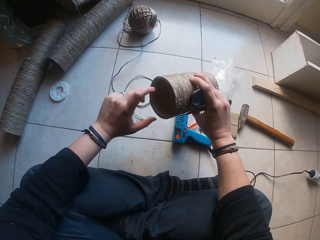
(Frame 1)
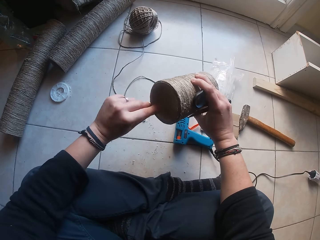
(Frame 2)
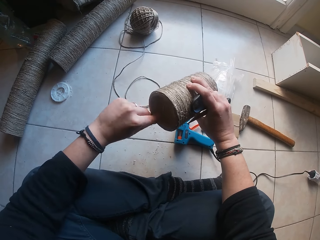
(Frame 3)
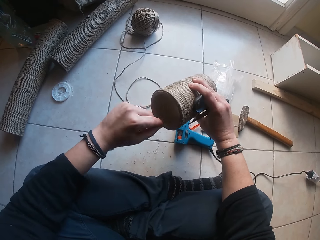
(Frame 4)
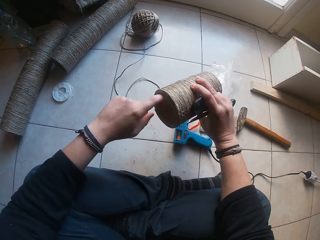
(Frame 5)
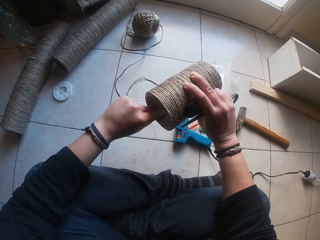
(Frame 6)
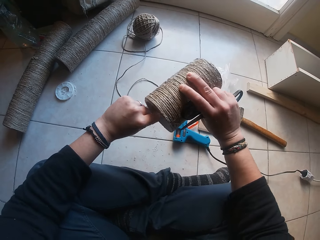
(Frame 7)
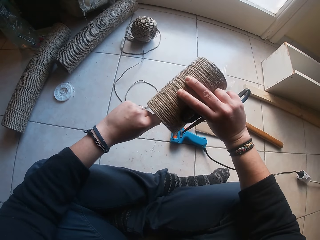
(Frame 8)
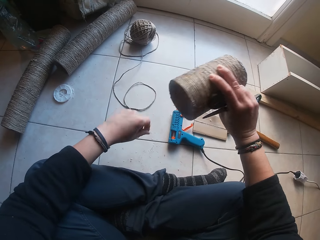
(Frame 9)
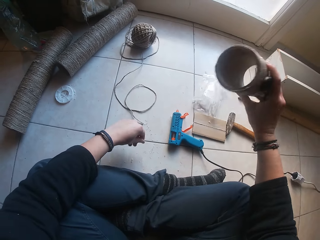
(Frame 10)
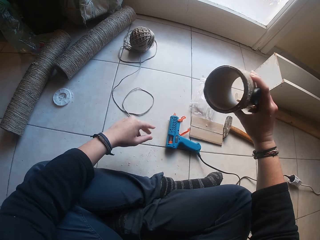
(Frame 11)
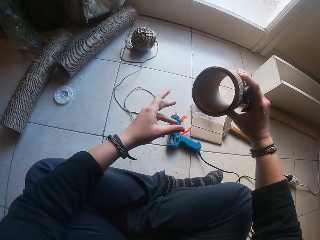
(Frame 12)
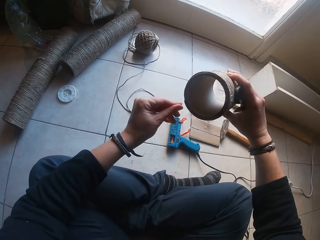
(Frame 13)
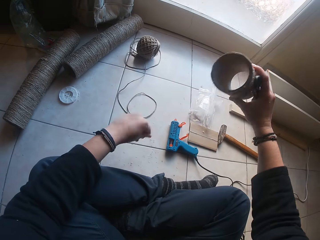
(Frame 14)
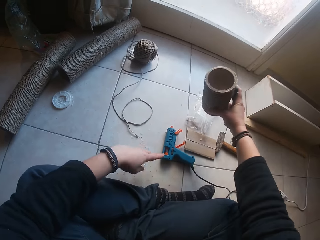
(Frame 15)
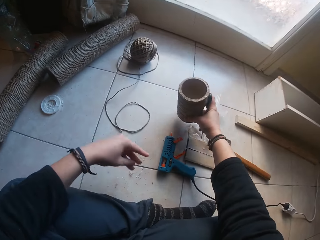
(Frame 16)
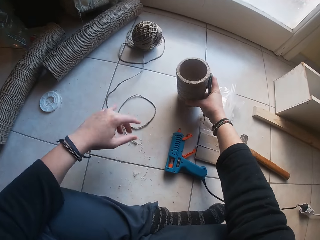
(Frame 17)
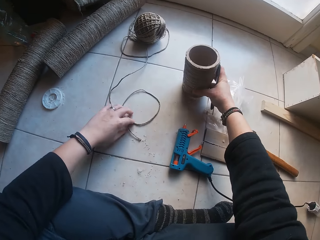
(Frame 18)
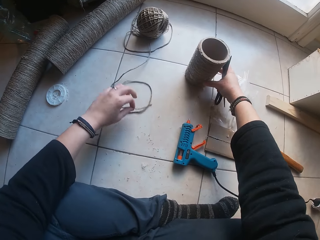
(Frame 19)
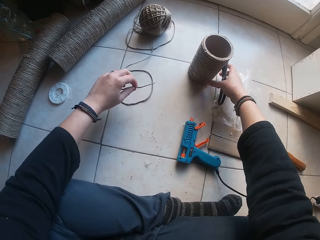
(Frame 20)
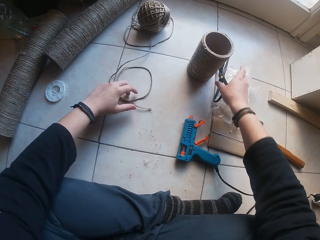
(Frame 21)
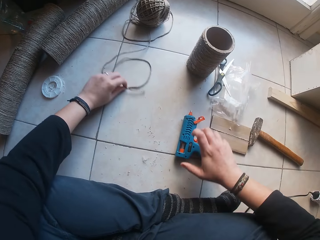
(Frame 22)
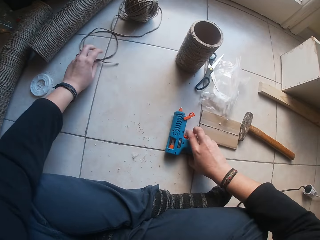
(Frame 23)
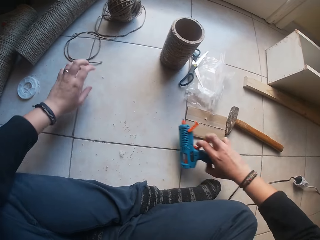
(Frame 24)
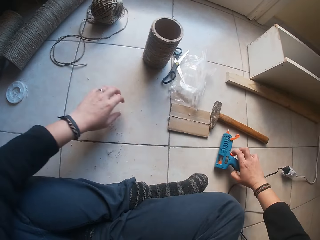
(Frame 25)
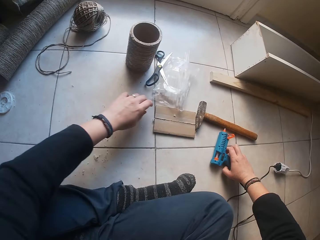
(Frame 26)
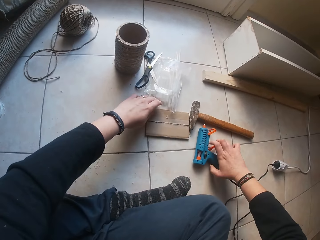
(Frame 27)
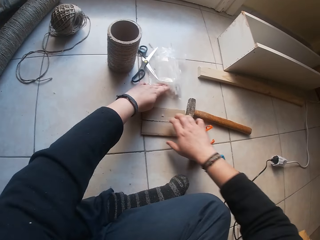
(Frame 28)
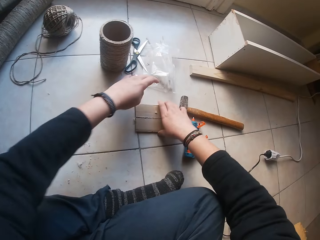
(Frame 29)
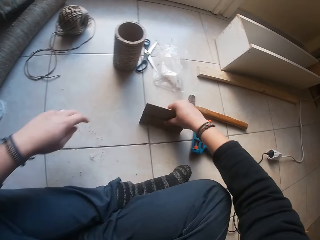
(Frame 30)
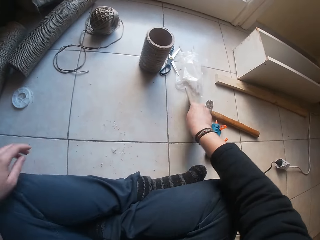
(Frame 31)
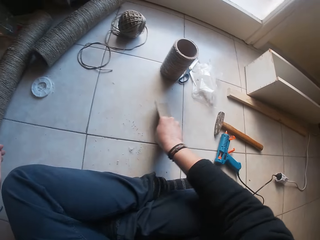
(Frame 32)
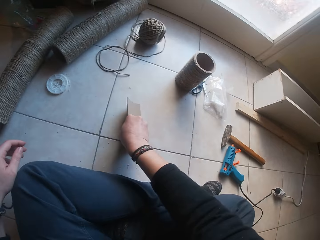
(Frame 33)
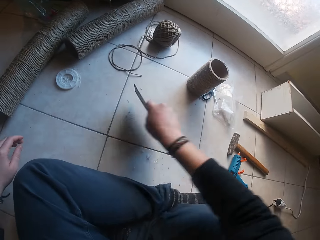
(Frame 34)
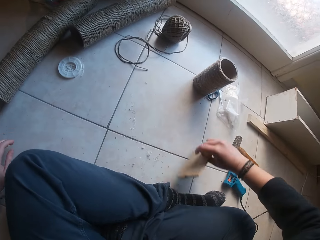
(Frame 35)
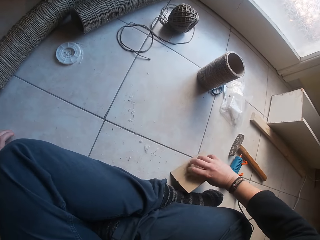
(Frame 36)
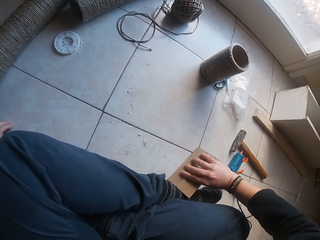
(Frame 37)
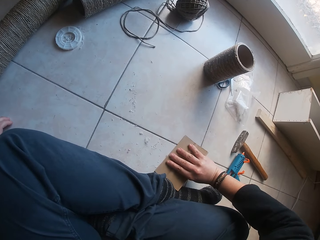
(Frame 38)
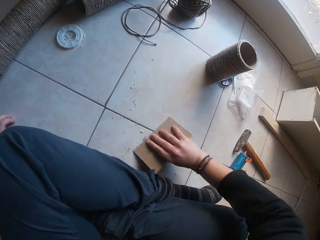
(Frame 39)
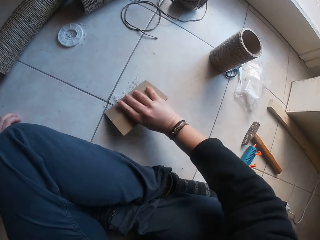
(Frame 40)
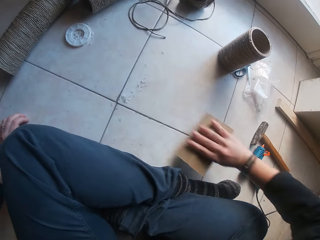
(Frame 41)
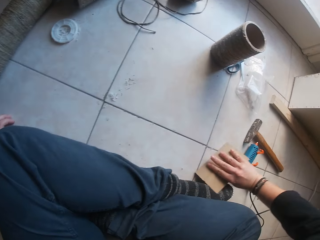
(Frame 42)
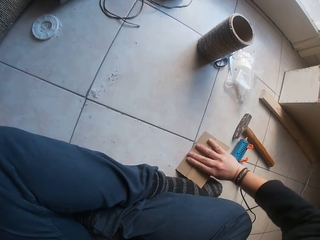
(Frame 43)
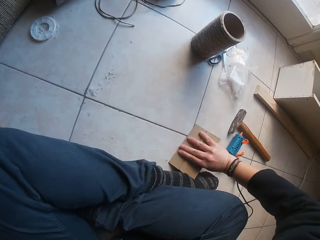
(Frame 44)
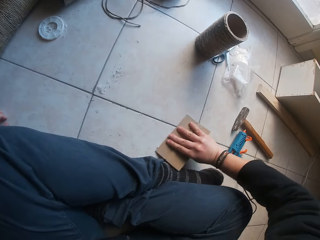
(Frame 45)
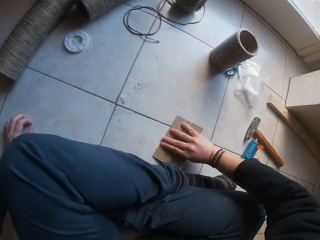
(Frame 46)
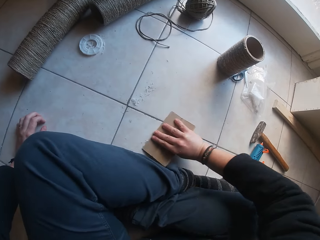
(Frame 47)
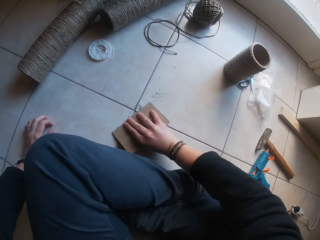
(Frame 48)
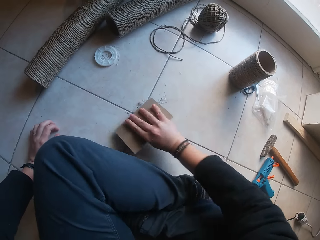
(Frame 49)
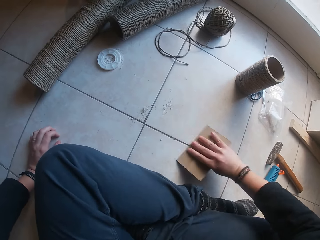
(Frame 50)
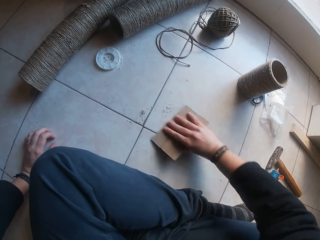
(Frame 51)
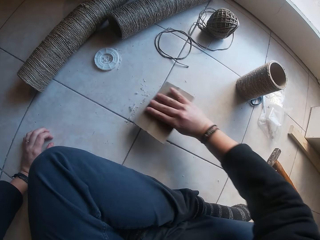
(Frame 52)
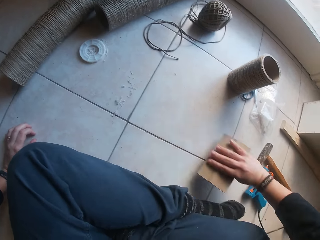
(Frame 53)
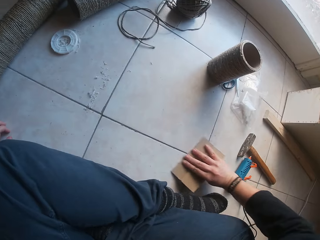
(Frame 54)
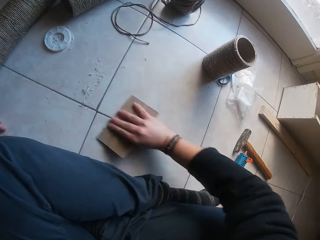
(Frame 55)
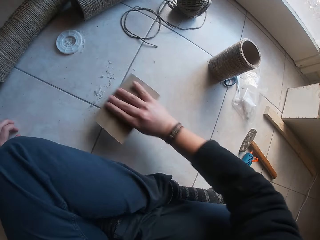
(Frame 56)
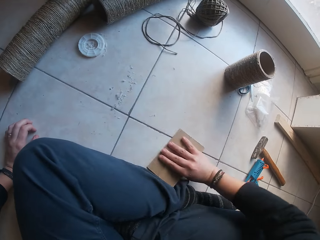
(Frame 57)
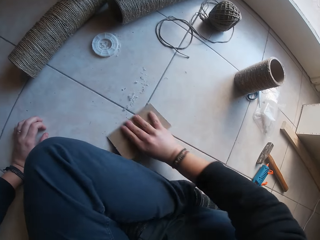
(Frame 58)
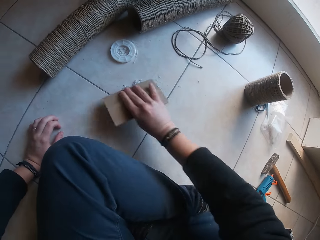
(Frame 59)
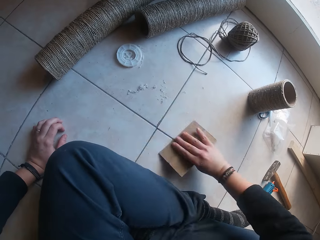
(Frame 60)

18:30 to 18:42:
The camera wearer drops the twined cardboard tube on the ground with her right hand. She picks up twine from the ground with her left hand. She drops the pair of scissors on the ground. She drops the twine in her left hand on the ground. She moves the twine on the ground. She changes the position of a glue gun on the ground with her right hand. She picks up a cardboard from the ground with her right hand. She moves the pair of scissors and a plastic wrap on the ground with her left hand. She sweeps off excess twine on the ground with the cardboard in her right hand.

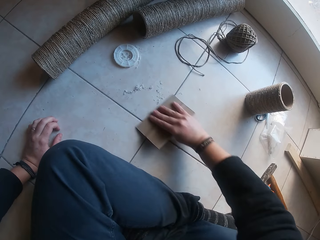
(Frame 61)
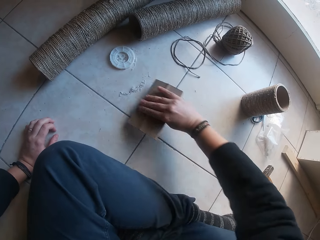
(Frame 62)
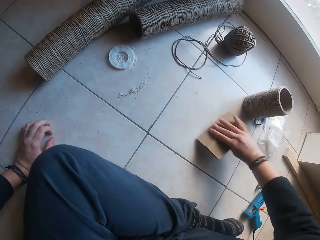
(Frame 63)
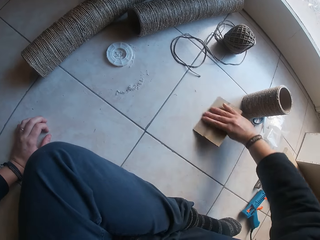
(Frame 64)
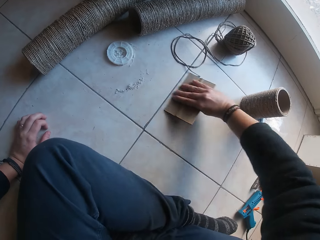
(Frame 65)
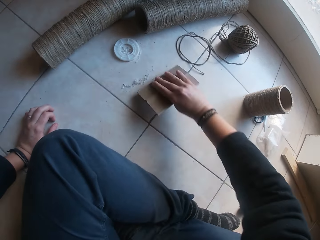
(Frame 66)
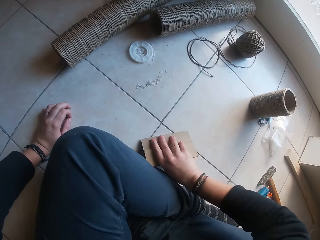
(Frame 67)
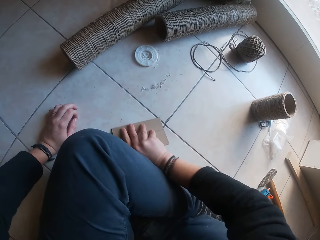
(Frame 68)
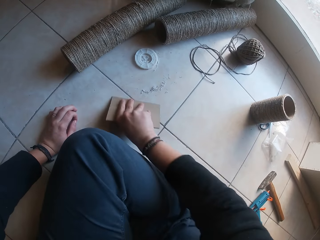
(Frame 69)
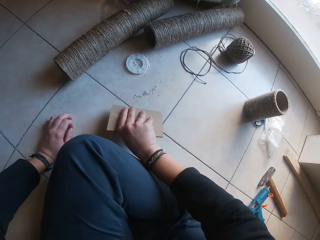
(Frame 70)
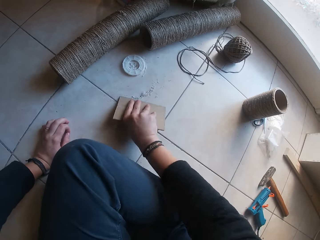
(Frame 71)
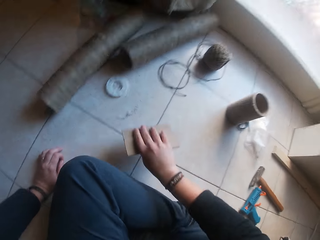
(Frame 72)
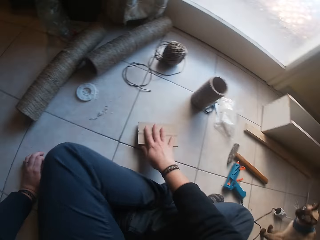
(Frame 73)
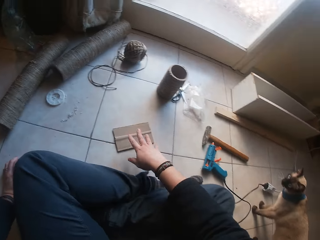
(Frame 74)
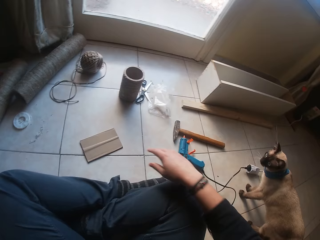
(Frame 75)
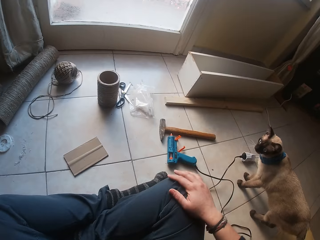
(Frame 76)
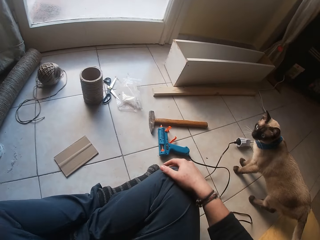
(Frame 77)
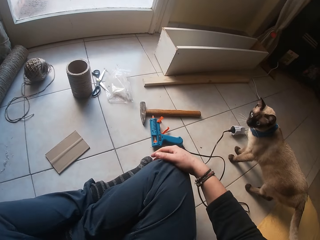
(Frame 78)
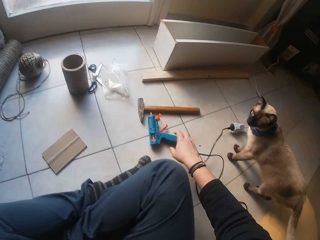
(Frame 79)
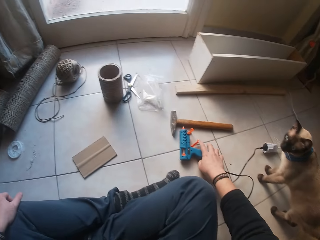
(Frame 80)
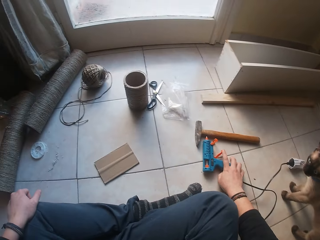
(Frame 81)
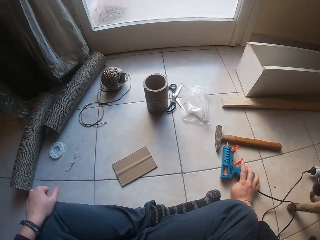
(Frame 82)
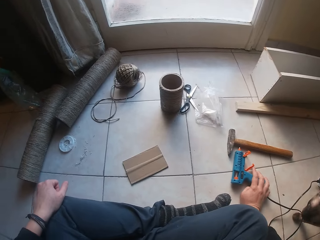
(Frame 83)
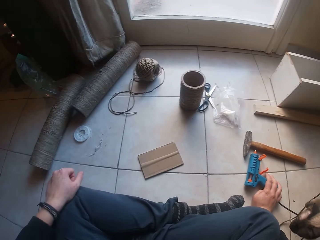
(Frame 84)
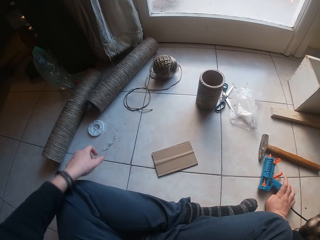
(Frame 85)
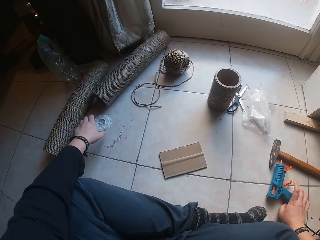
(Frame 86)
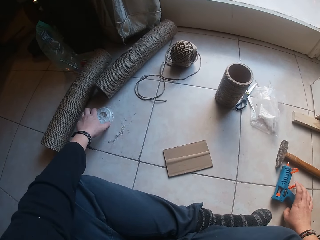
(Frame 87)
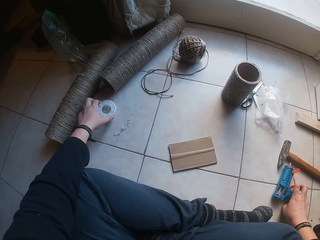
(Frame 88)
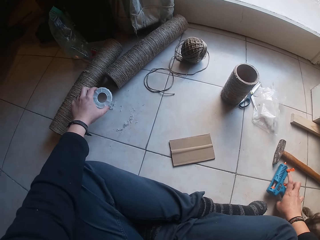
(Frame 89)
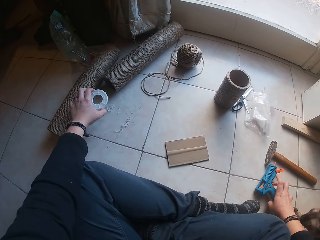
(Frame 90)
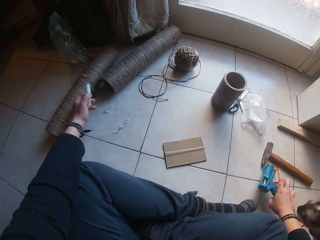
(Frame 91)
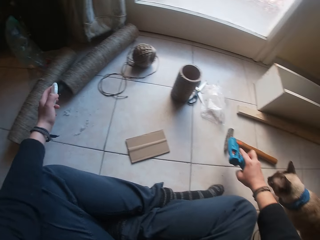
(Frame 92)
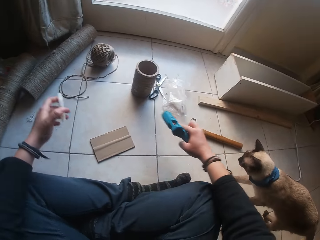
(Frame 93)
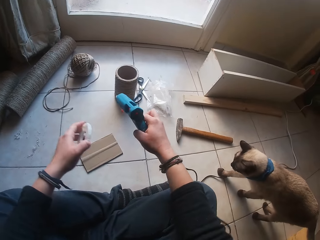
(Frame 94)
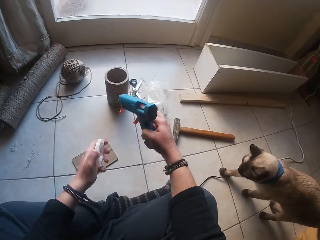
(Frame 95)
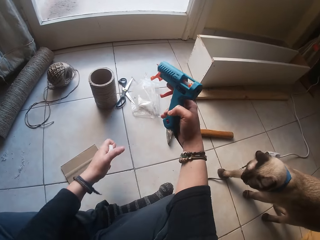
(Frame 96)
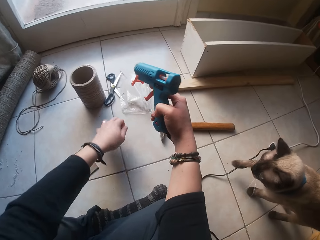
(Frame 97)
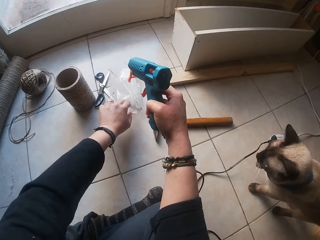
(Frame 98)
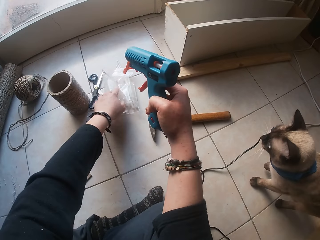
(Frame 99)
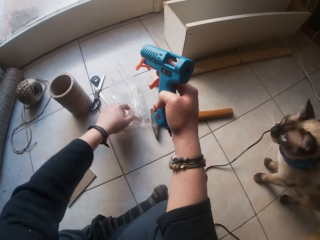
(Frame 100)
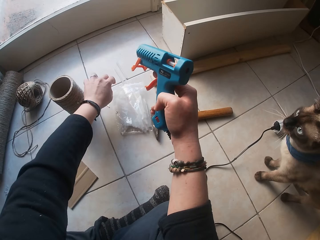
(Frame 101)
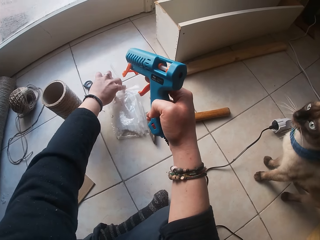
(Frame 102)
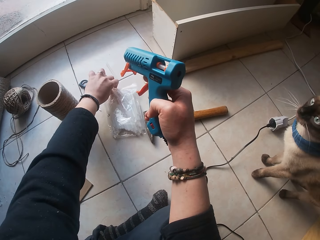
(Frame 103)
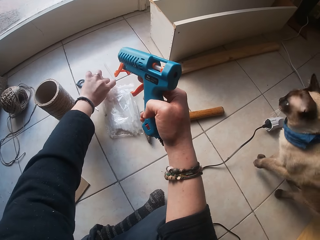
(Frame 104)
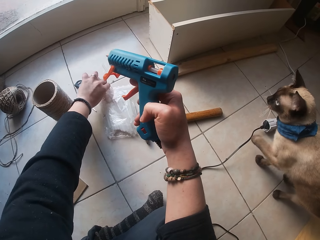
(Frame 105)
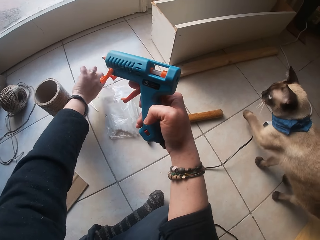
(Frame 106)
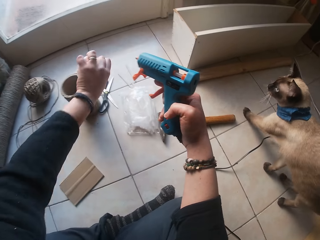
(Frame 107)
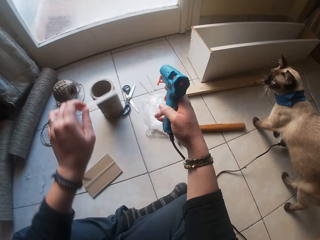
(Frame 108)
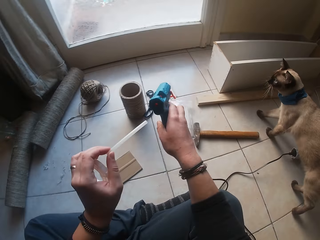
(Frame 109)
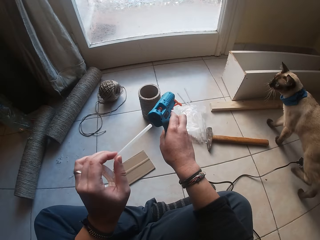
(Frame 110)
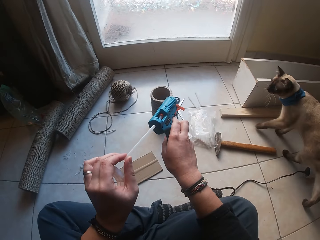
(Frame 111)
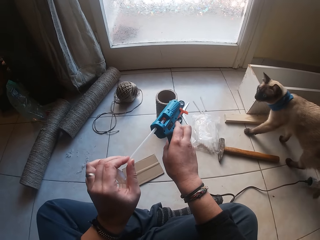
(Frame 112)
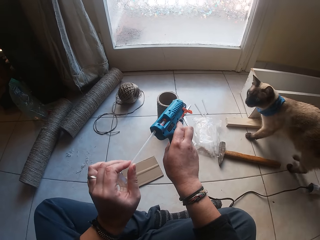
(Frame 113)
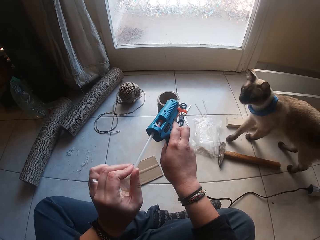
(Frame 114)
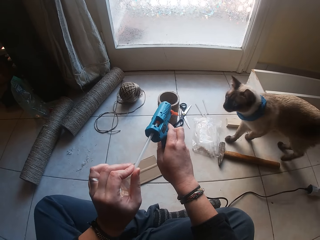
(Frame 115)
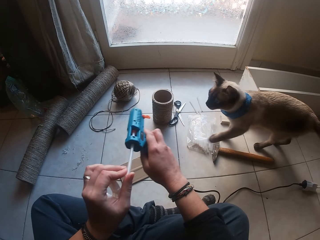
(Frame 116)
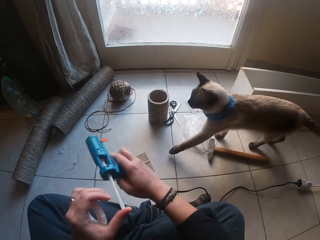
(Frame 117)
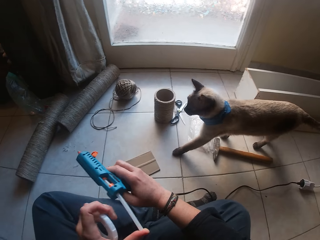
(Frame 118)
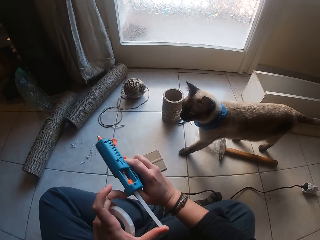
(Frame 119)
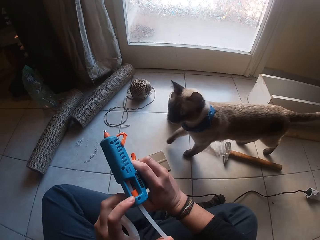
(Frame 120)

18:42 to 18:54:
The camera wearer drops the cardboard in her right hand on the ground. She picks up a cardboard tube rim from the ground with her left hand. She picks up the glue gun from the ground with her right hand. She moves a plastic case on the floor. She picks up a glue gun stick from the plastic wrap on the ground with her left hand. A cat walks past the camera wearer. The camera wearer inserts the glue gun stick in her left hand into the glue gun in her right hand.
